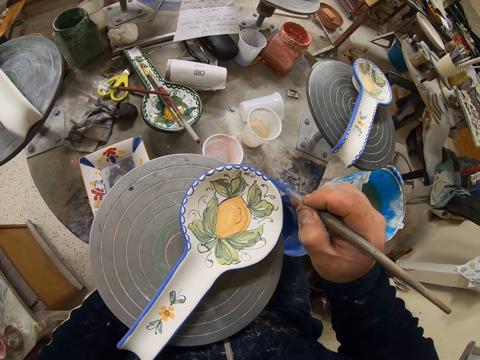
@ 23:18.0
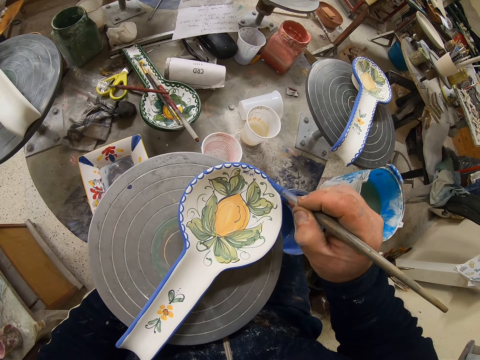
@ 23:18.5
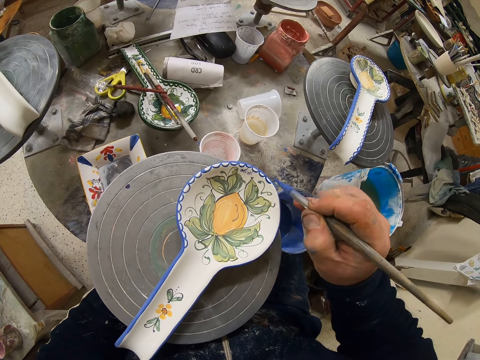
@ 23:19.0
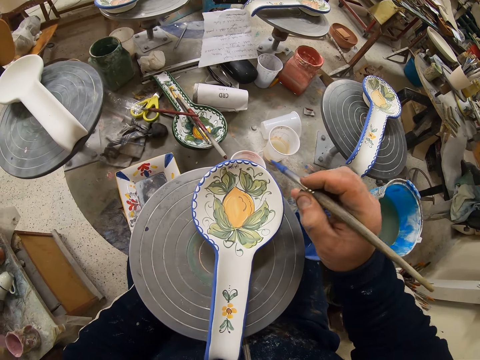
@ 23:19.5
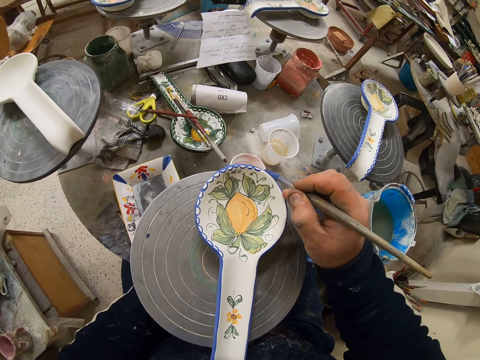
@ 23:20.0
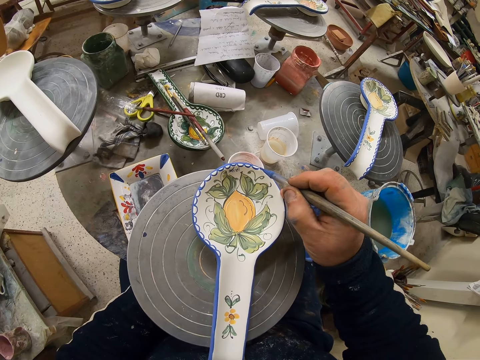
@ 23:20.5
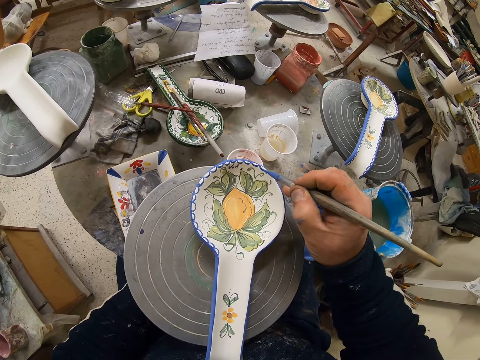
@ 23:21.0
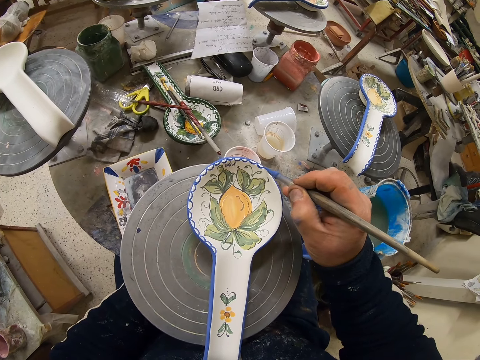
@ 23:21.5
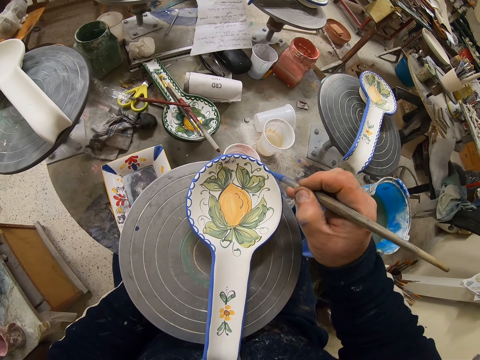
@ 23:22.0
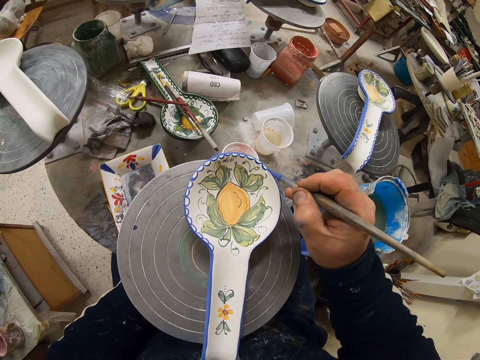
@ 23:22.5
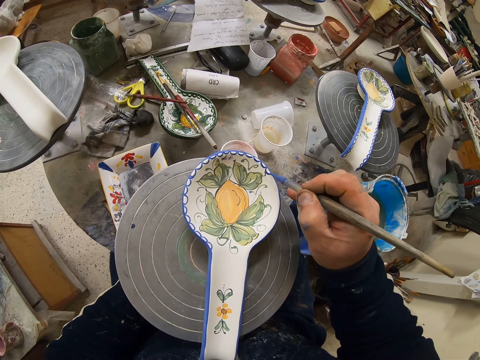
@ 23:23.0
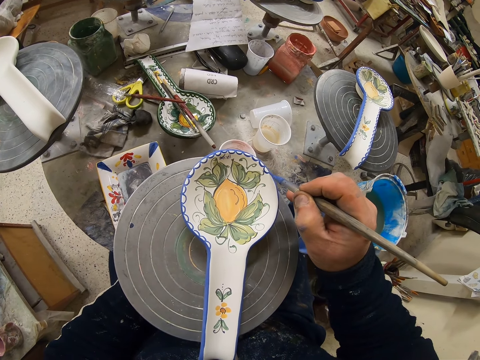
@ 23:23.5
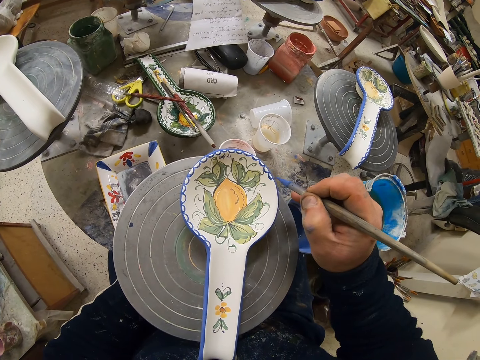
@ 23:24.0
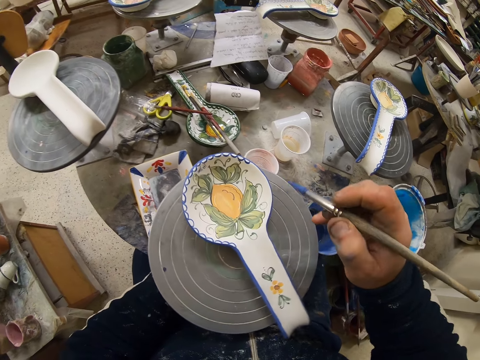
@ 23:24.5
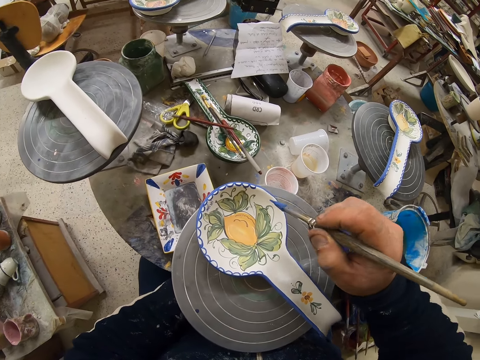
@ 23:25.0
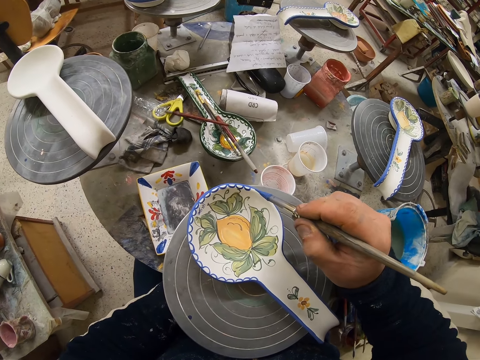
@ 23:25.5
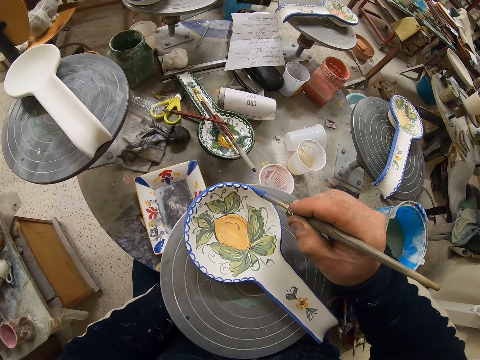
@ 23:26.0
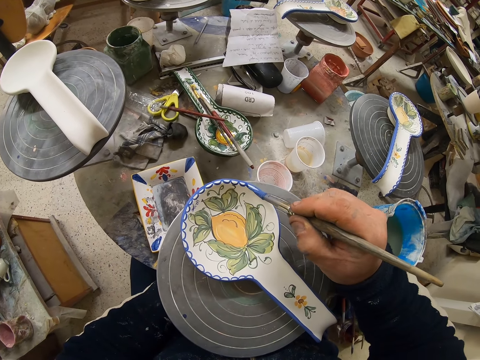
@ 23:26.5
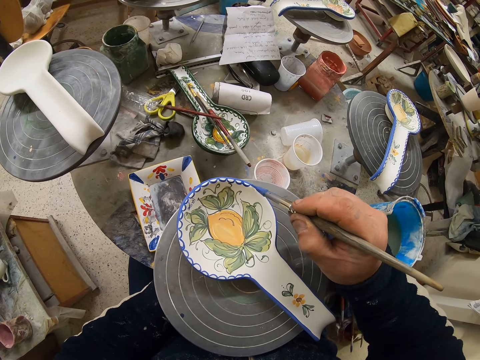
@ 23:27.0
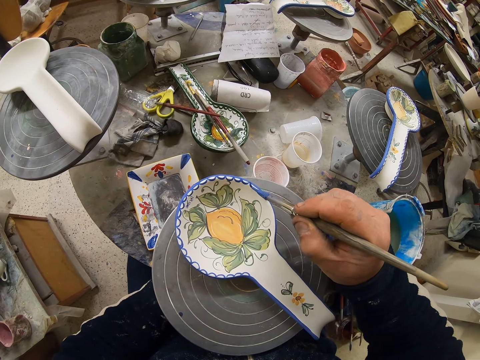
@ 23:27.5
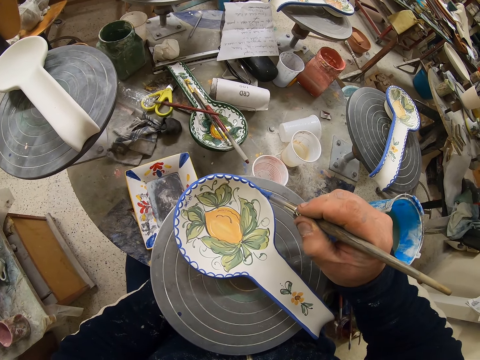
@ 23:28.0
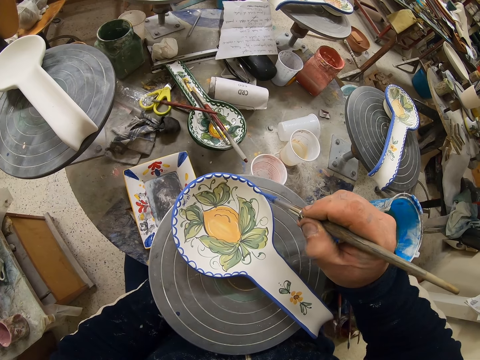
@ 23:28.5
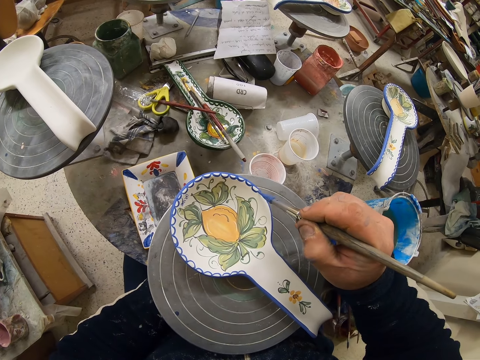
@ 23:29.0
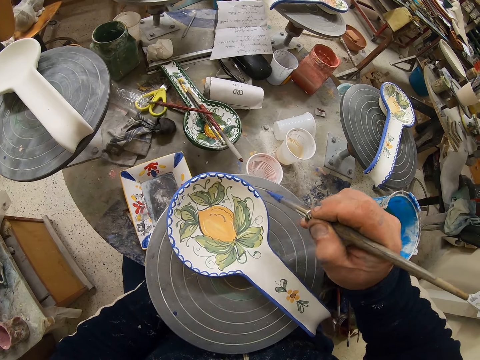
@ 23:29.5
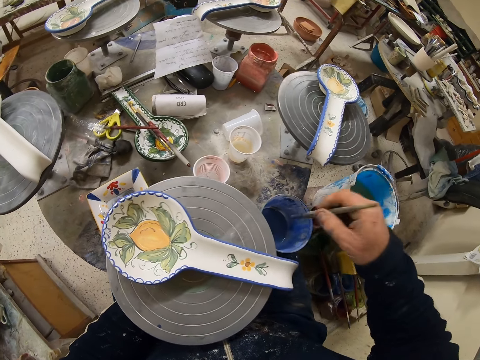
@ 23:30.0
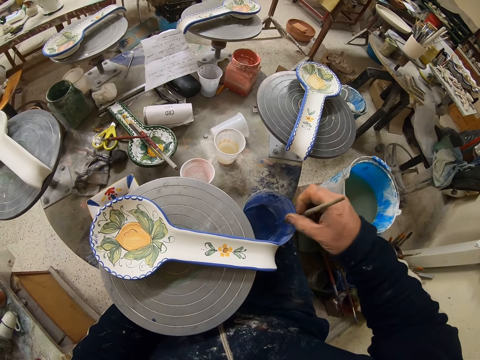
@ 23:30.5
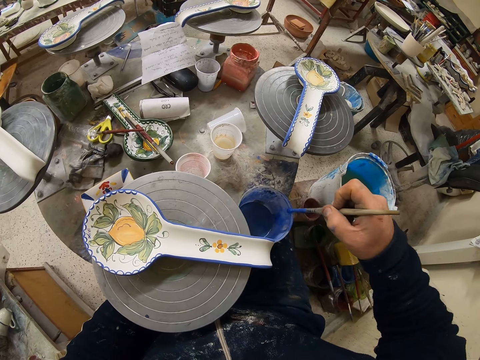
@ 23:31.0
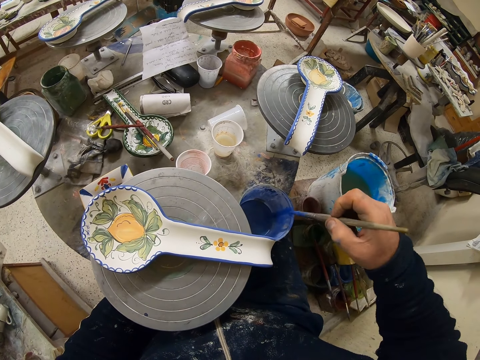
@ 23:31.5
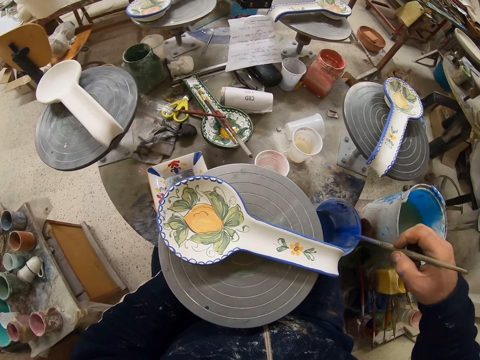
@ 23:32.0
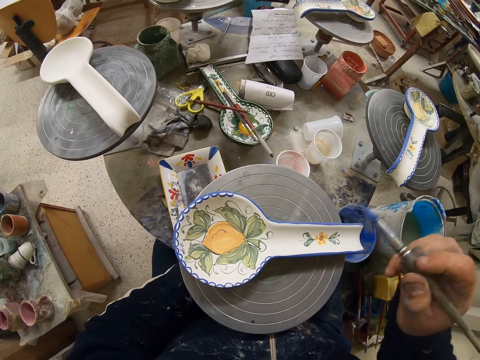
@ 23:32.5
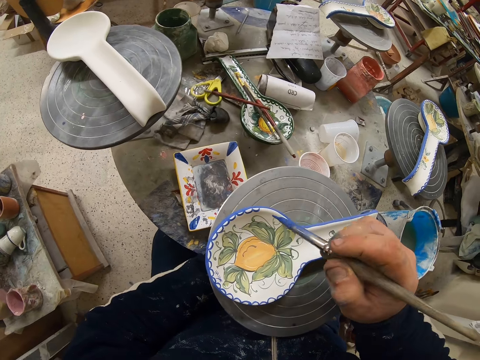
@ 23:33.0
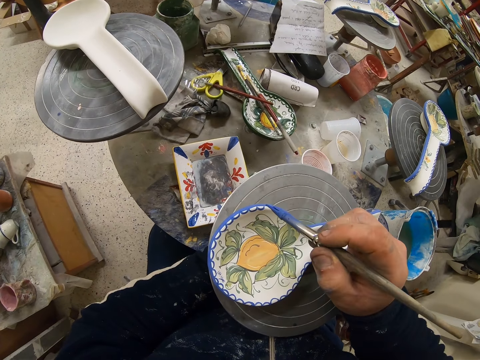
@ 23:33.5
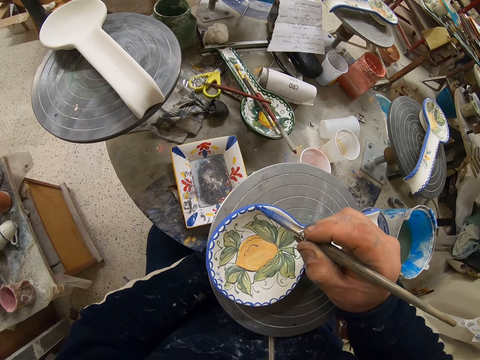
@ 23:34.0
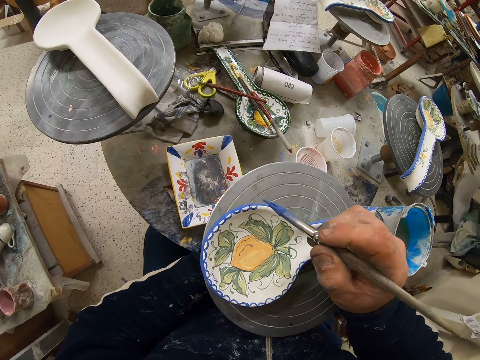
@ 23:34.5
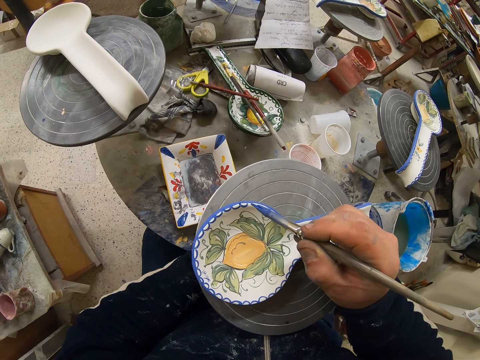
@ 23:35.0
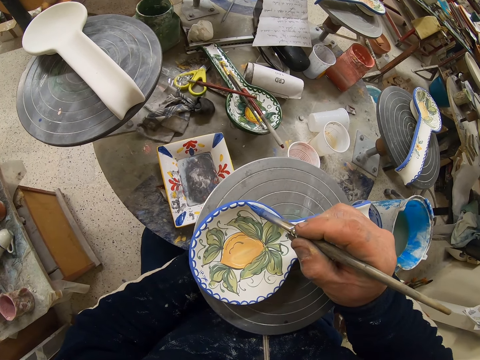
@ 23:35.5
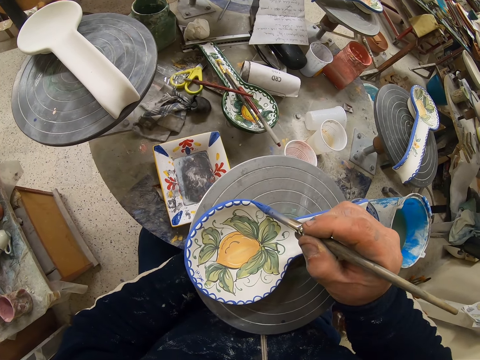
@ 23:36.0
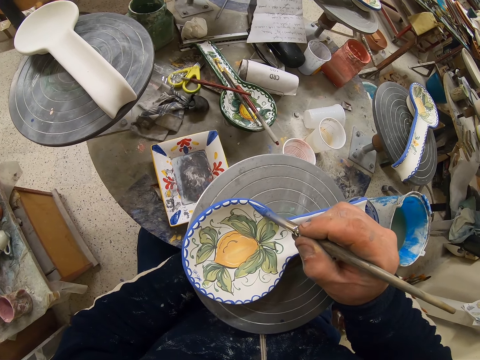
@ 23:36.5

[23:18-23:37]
The camera wearer turns the table. They decorate the plate with the paint brush. They turn the table. They decorate the plate with the paint brush. They dip the paint brush in the paint can. They rub the paint brush on the paint can. They decorate the plate with the paint brush.

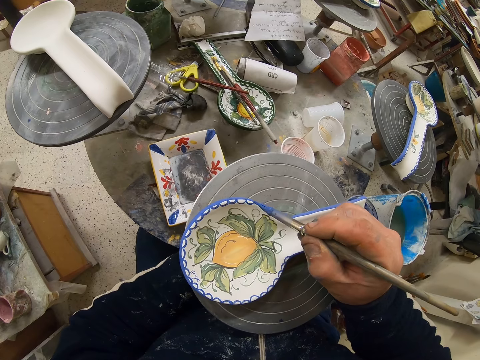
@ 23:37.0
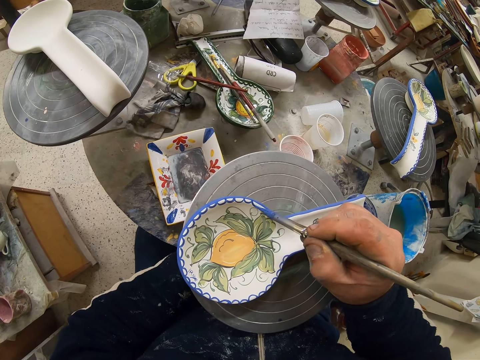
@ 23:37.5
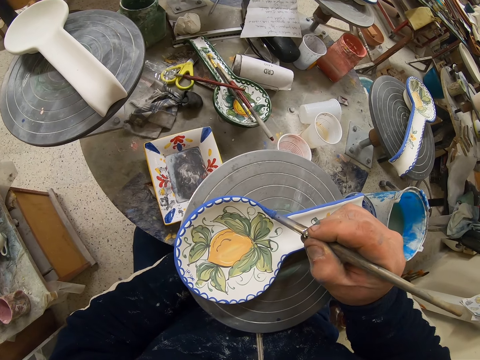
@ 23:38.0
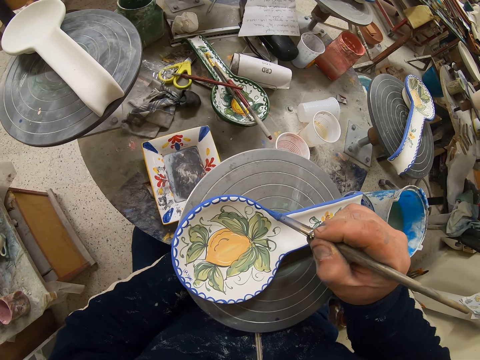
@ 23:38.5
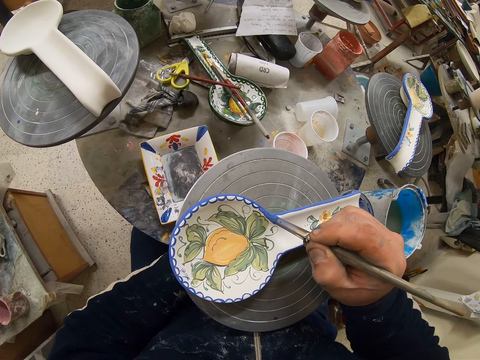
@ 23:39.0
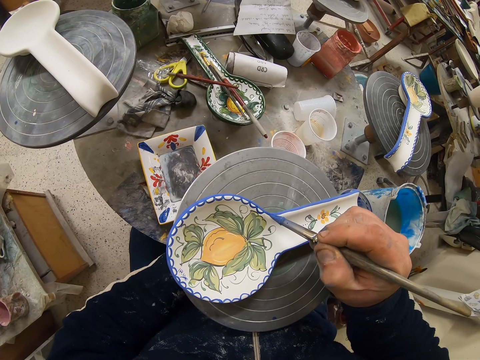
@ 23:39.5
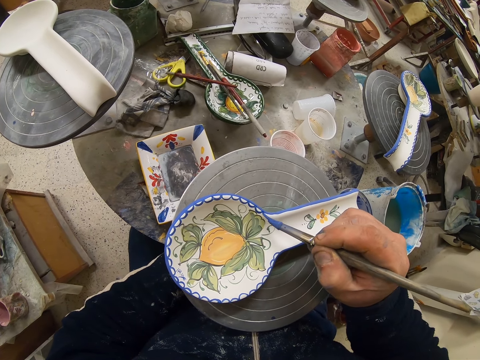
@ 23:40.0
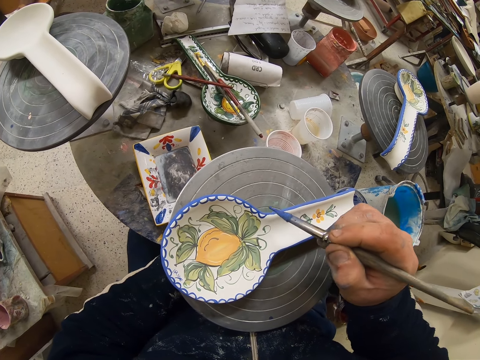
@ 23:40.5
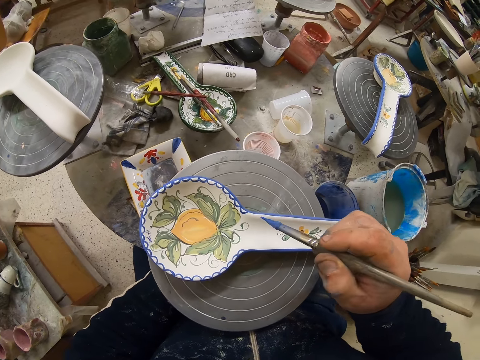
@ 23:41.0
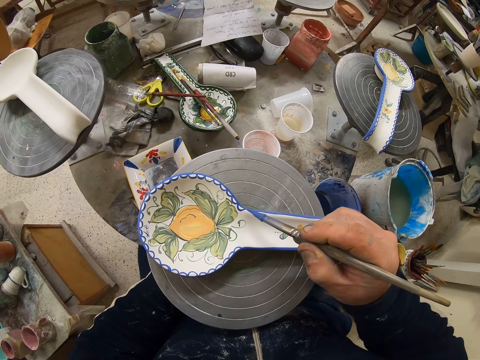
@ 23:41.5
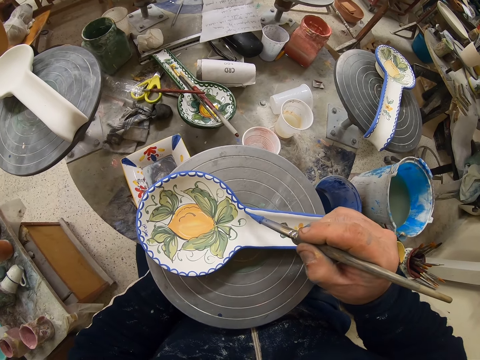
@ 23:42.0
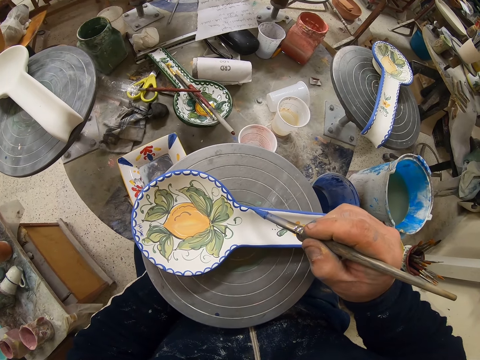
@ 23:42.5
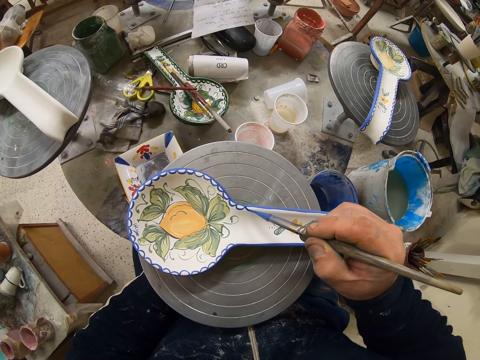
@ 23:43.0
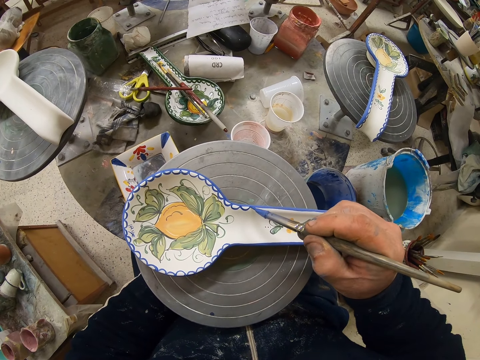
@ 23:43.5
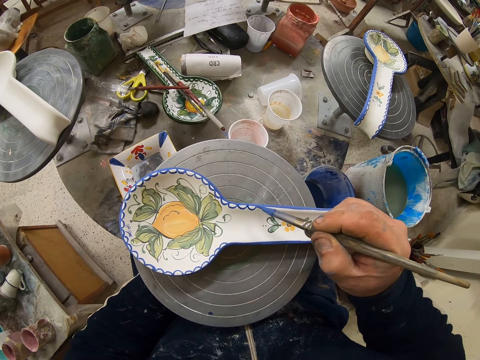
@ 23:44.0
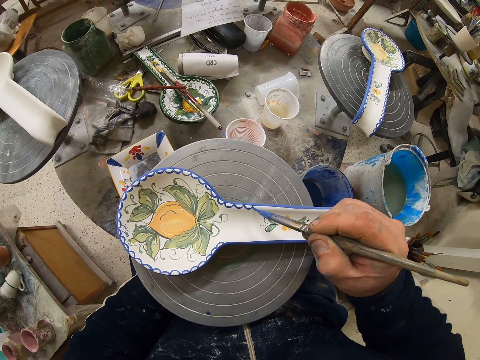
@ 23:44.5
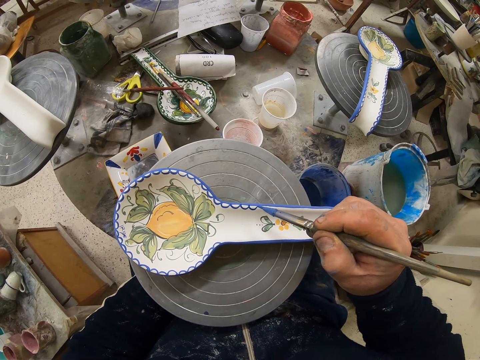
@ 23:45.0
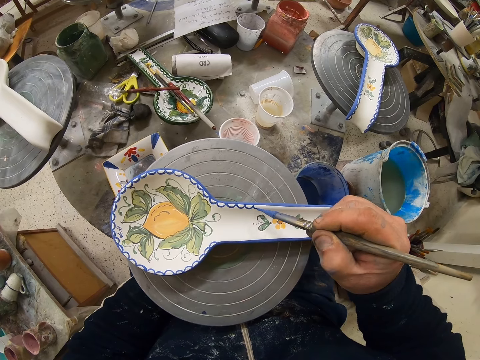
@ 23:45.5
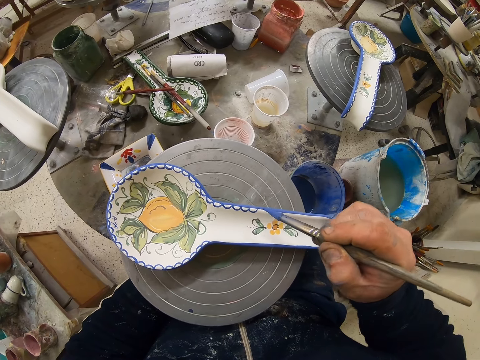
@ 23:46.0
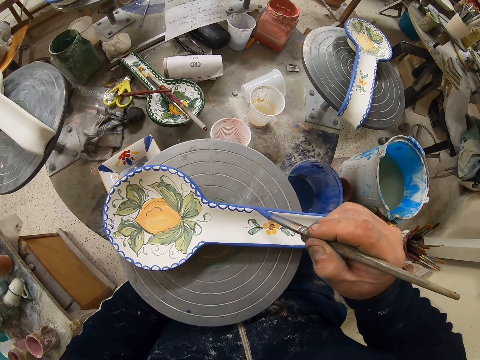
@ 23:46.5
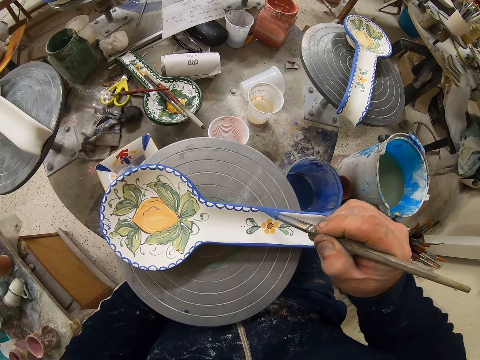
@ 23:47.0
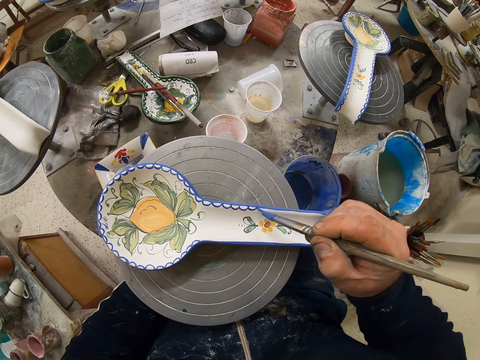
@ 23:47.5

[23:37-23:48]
The camera wearer turns the table. They decorate the plate with the paint brush.
